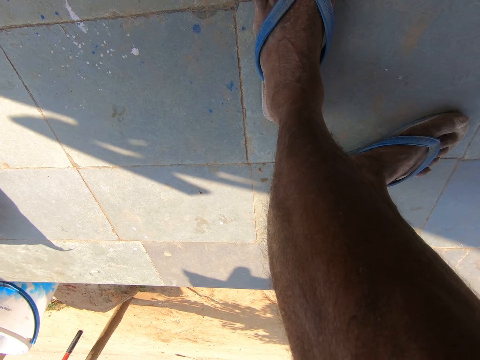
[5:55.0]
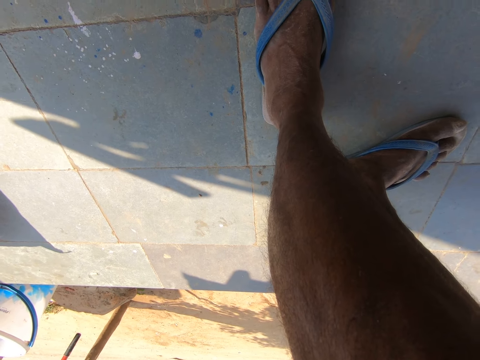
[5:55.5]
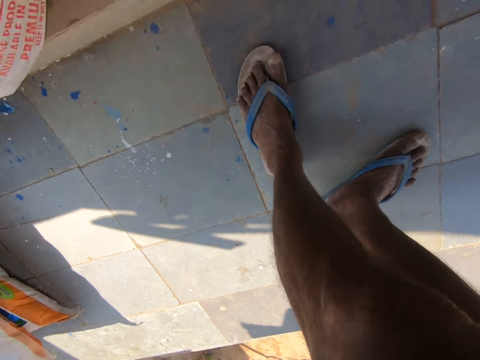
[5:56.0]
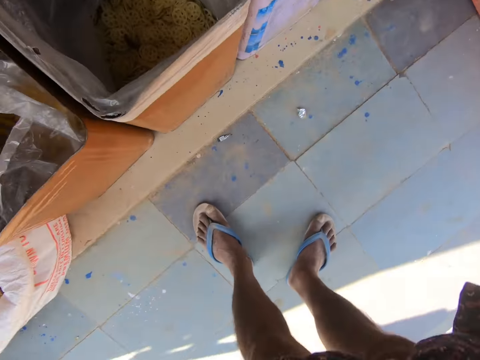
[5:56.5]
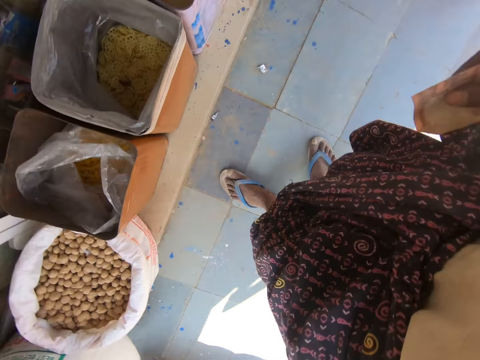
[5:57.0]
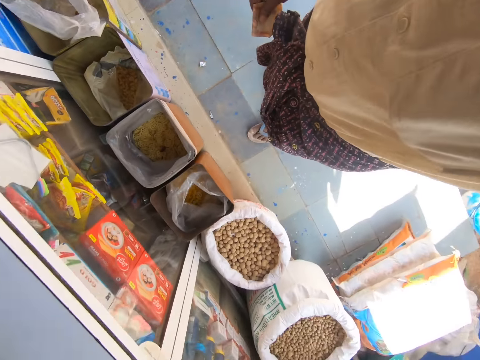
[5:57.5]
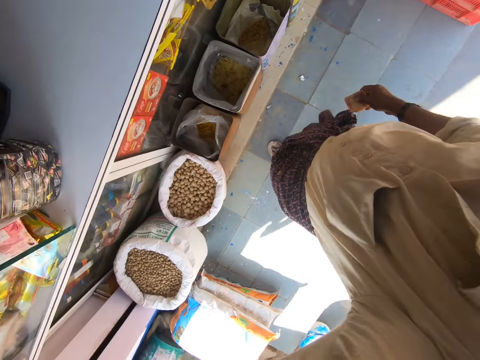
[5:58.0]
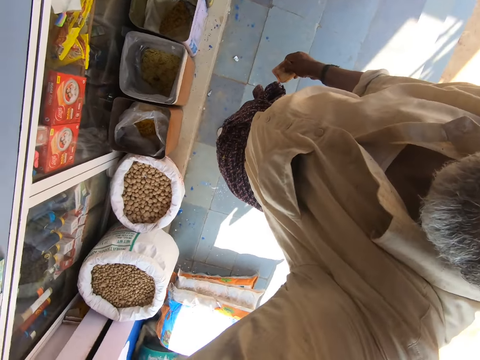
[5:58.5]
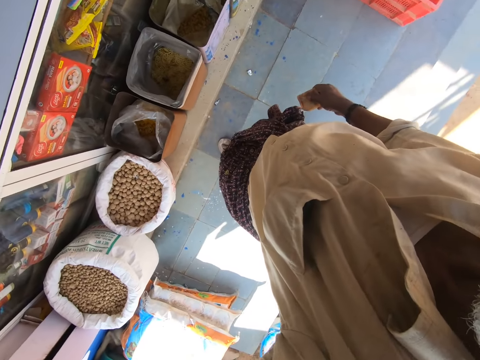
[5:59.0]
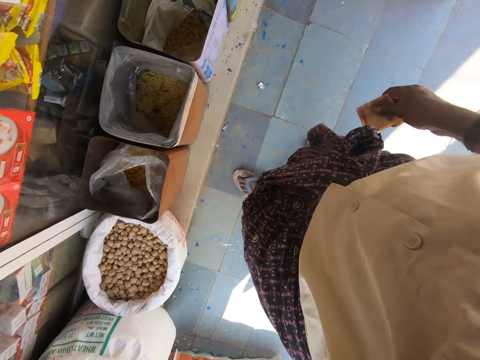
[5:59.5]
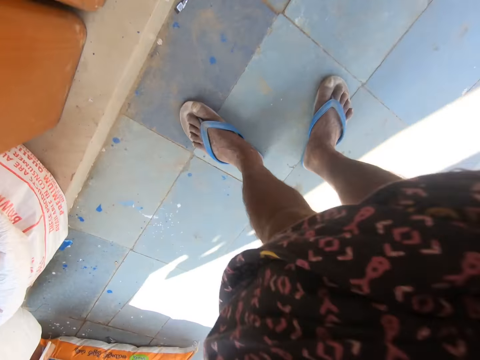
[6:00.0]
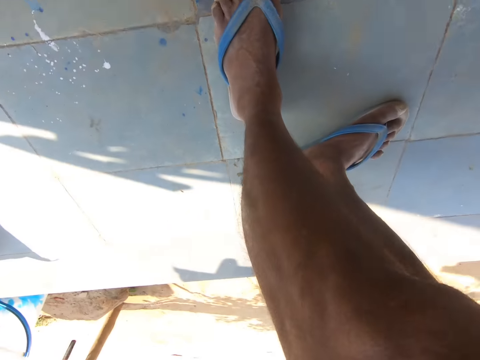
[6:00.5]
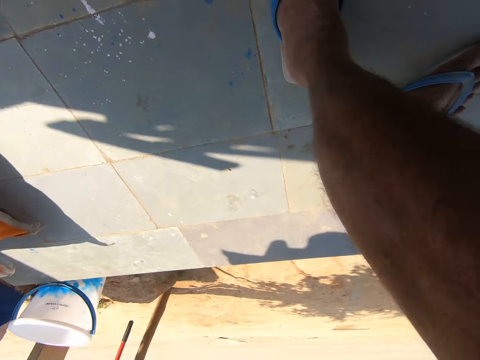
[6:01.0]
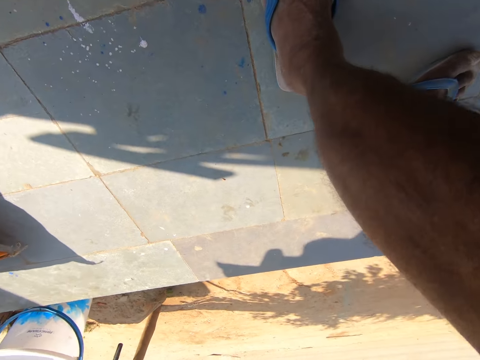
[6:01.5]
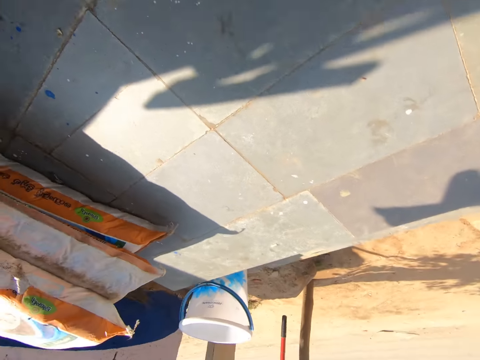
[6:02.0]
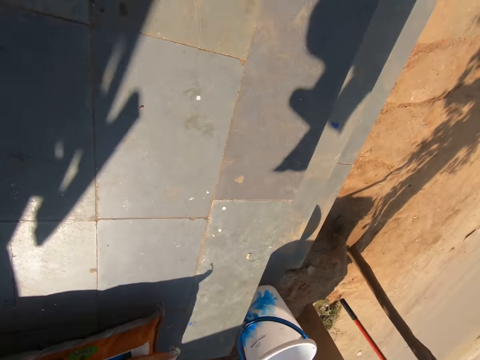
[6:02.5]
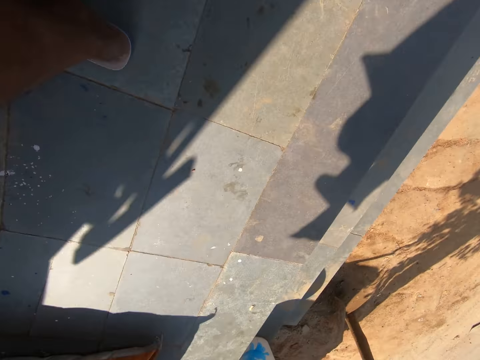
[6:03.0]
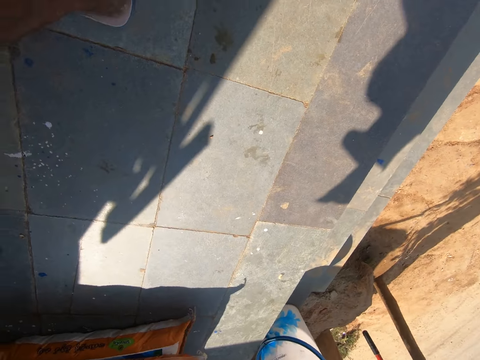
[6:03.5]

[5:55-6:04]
The camera wearer raises a camera in his left hand. He stares at the shop. He lowers the camera in his left hand.

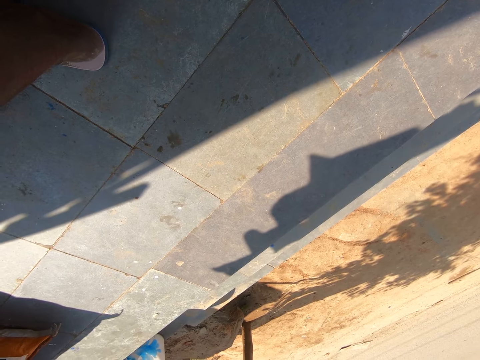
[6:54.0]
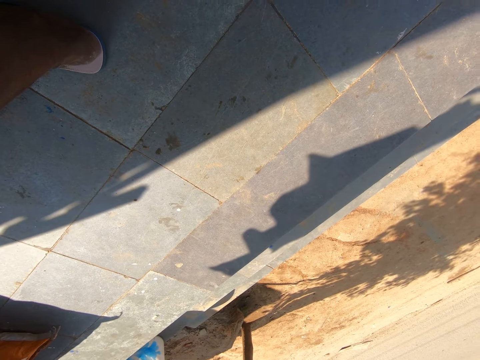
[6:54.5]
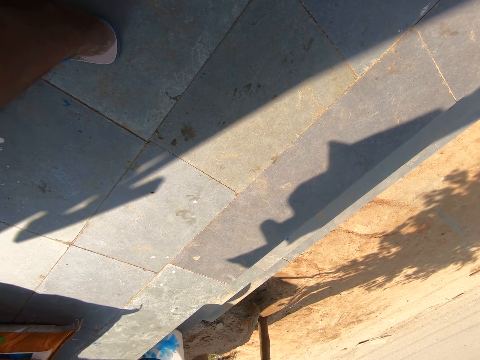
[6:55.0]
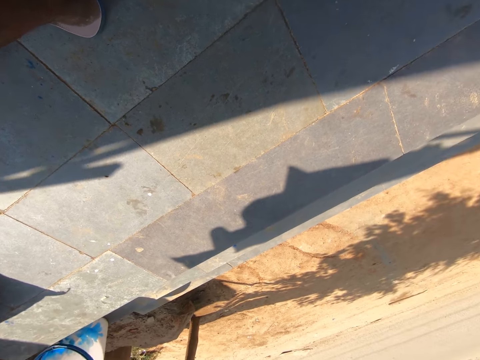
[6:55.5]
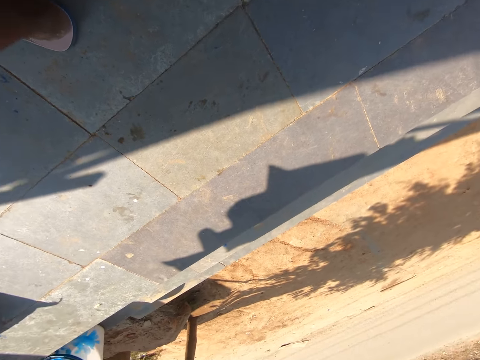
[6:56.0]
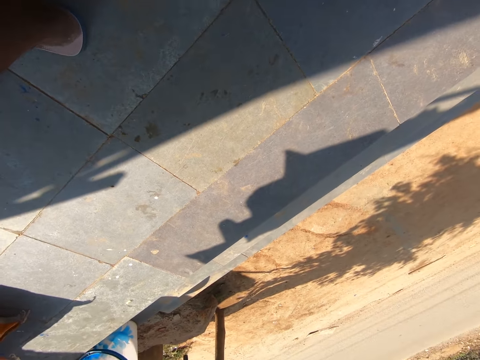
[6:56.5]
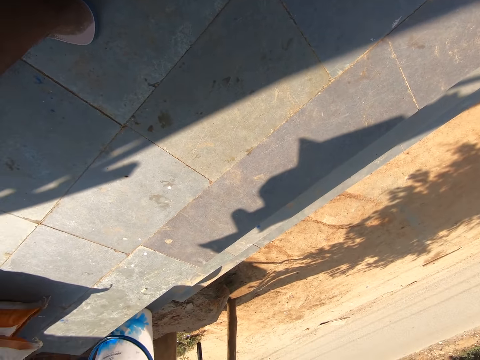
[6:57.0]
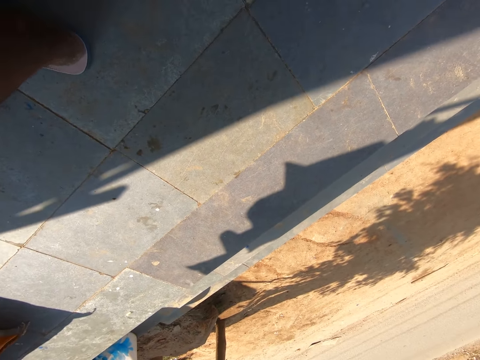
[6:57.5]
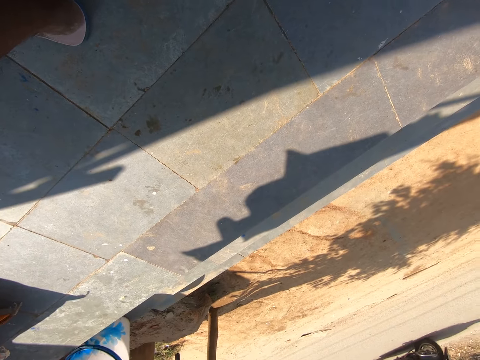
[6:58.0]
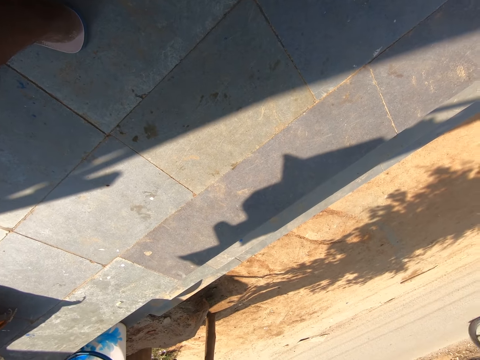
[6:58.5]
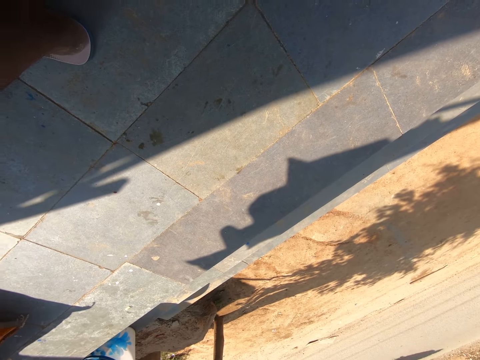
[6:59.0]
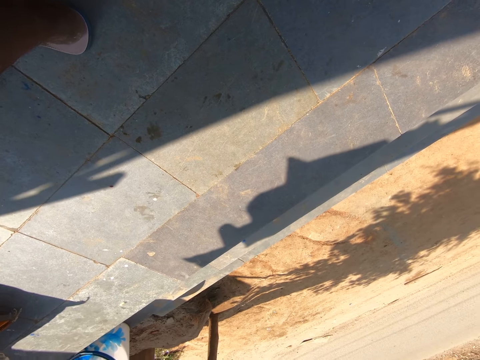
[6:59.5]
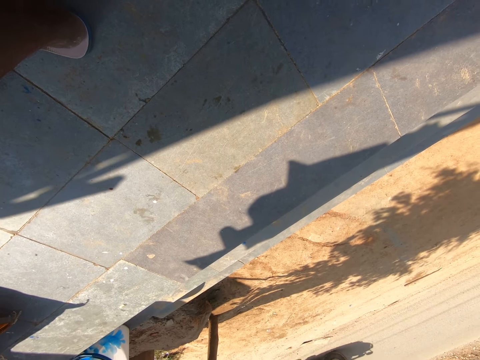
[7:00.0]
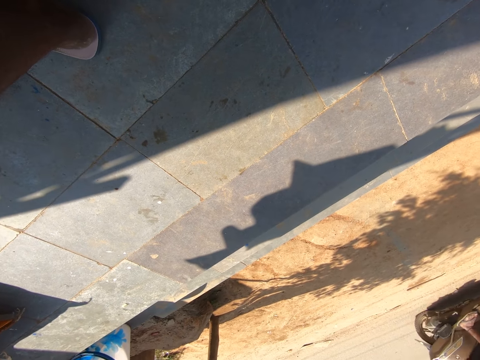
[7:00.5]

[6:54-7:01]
Some motorcycles drive past the camera wearer in front of the shop.

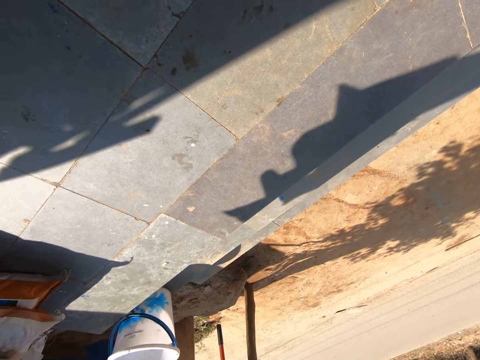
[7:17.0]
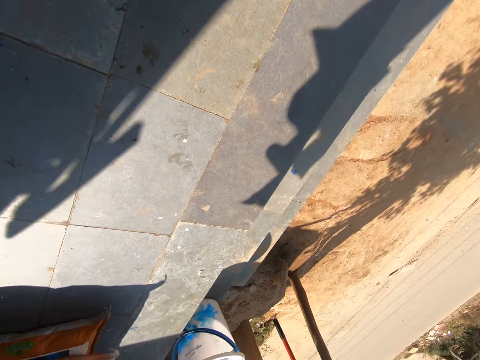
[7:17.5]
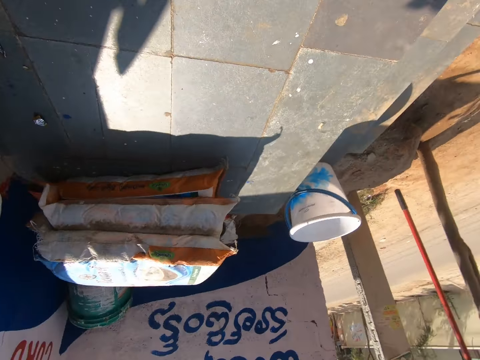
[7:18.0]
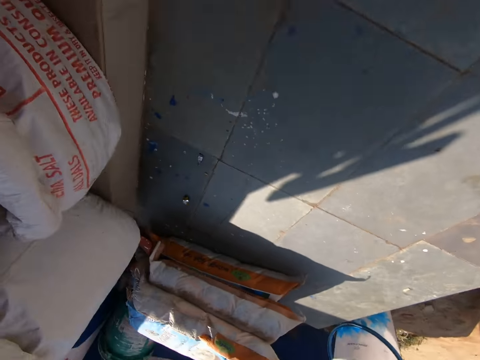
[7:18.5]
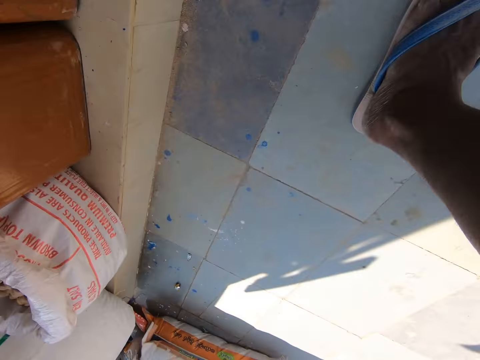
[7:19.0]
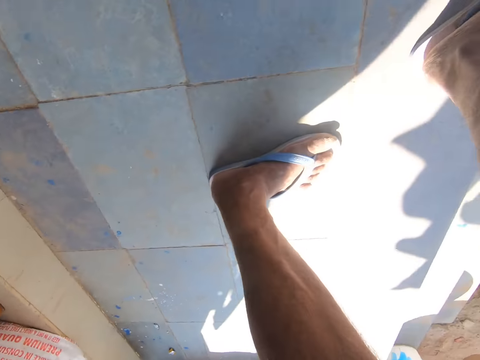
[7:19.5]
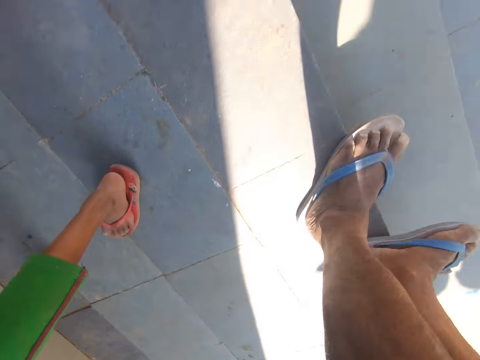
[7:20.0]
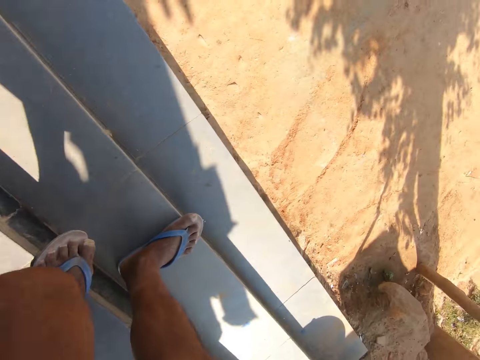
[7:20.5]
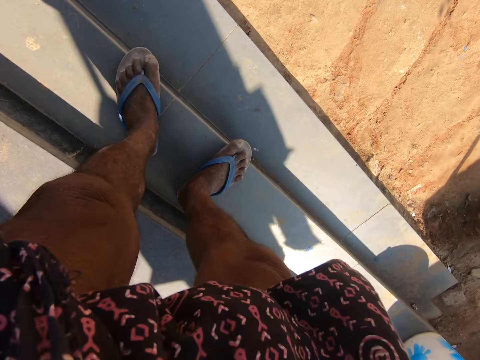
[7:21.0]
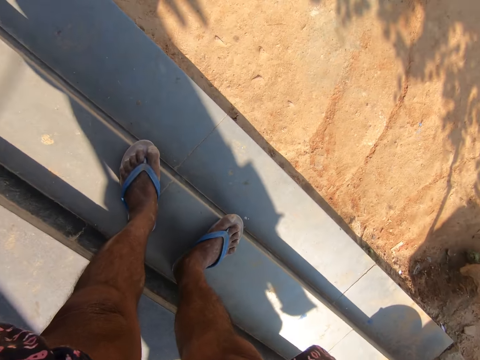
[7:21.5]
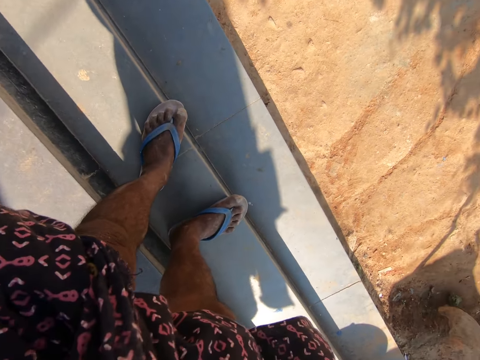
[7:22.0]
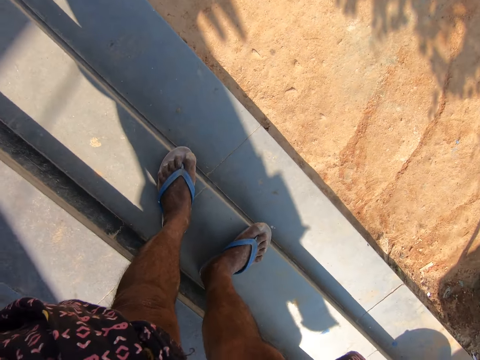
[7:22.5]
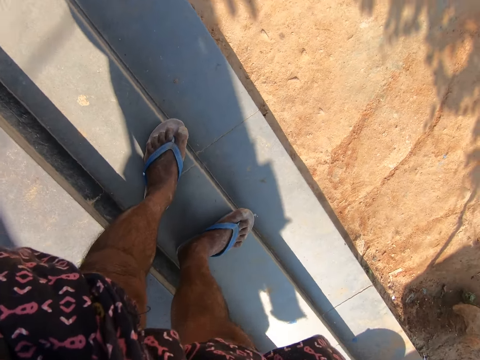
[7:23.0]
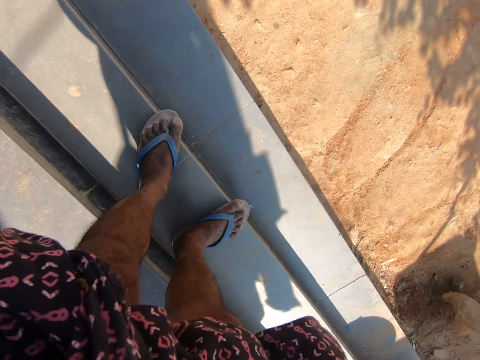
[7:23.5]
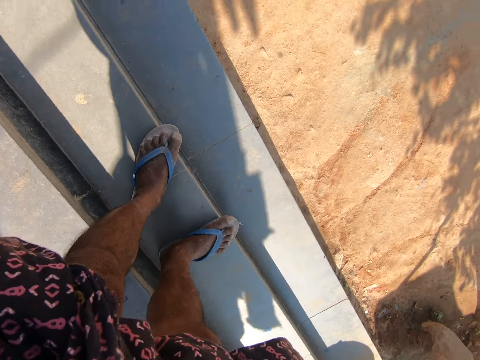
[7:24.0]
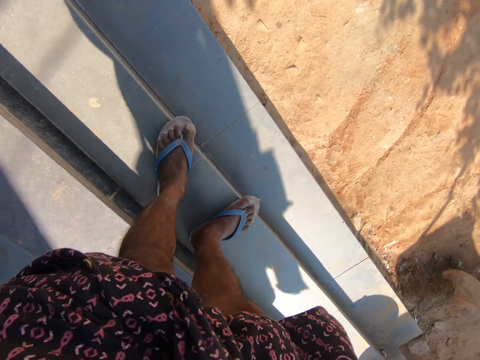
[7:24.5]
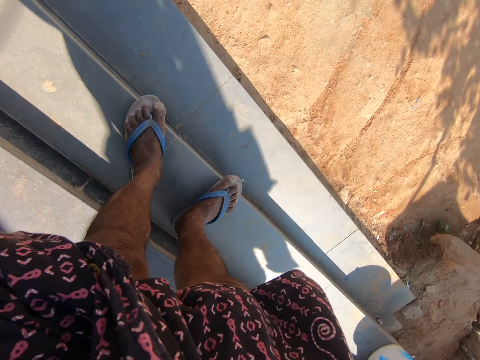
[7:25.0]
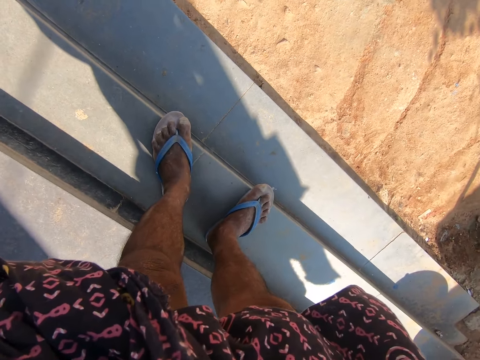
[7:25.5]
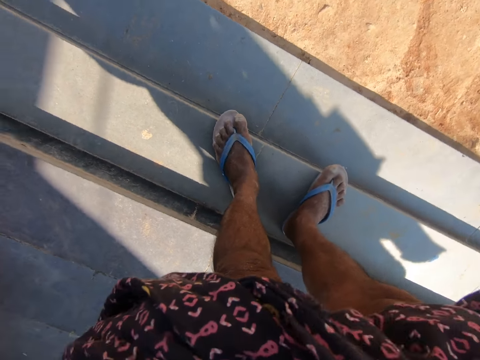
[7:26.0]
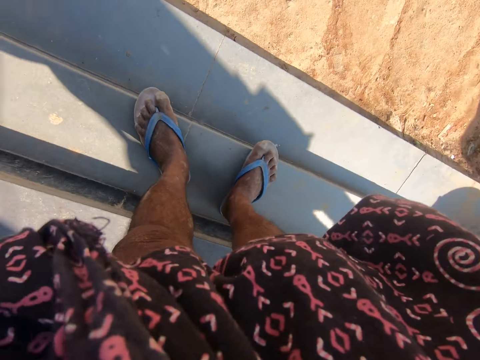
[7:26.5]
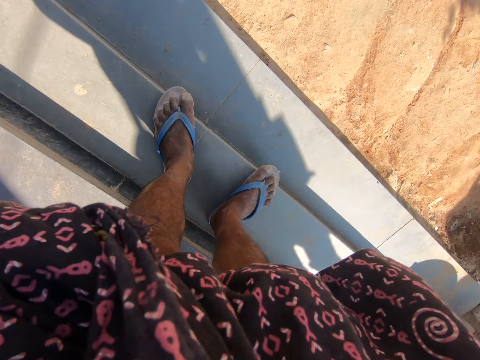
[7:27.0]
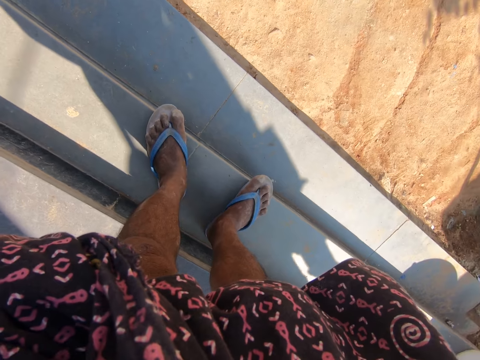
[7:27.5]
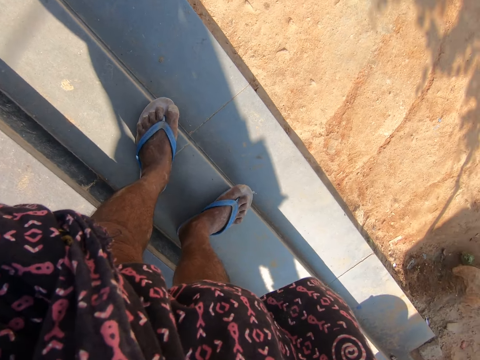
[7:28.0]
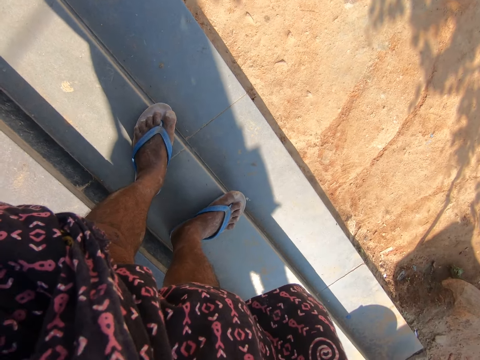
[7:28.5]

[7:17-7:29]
The camera wearer walks away from the shop. They walk past a girl. They stand on the stairs in front of the shop.
